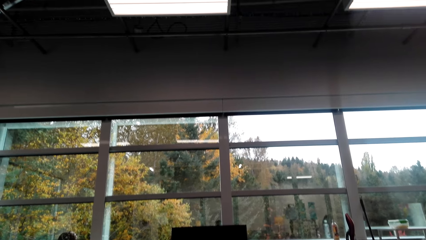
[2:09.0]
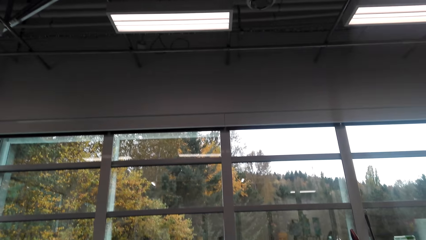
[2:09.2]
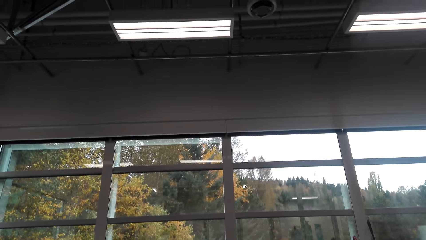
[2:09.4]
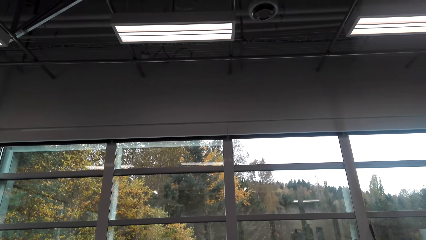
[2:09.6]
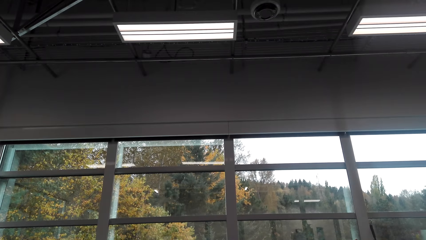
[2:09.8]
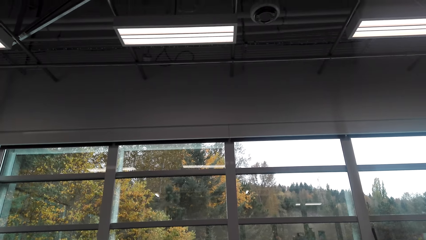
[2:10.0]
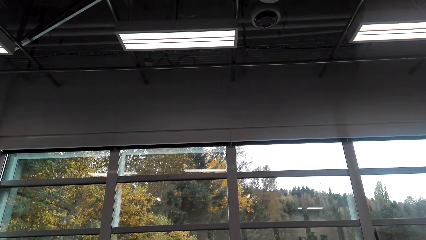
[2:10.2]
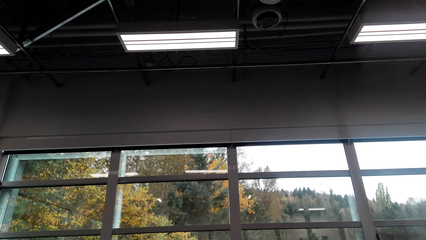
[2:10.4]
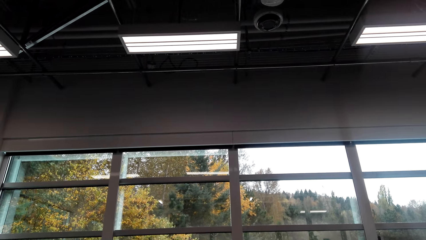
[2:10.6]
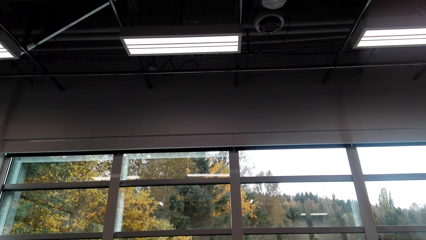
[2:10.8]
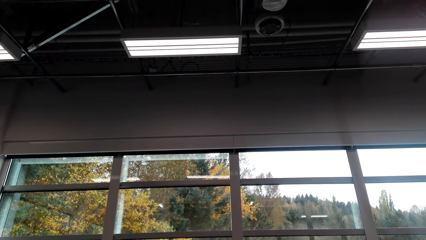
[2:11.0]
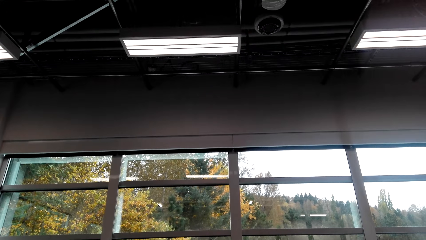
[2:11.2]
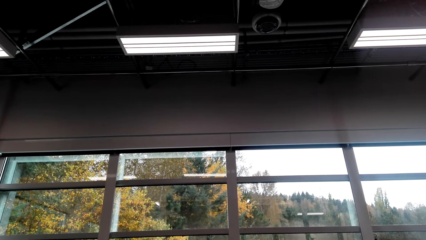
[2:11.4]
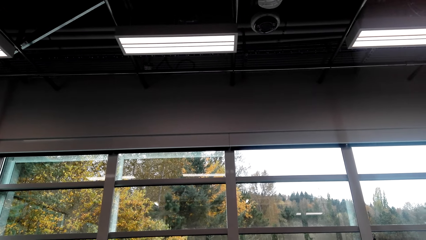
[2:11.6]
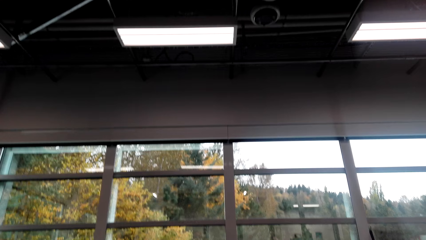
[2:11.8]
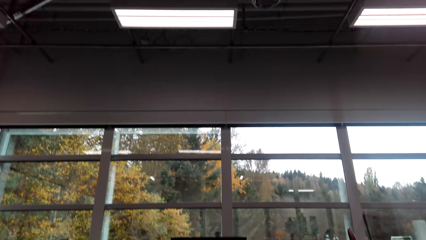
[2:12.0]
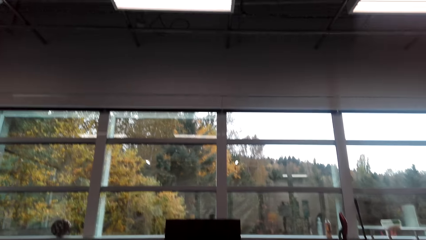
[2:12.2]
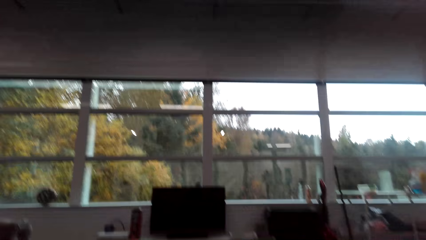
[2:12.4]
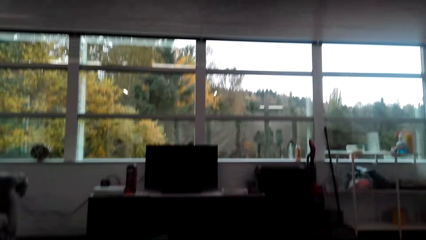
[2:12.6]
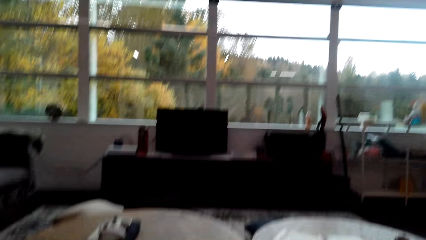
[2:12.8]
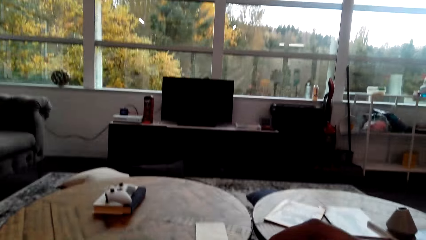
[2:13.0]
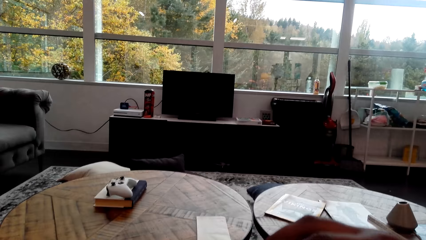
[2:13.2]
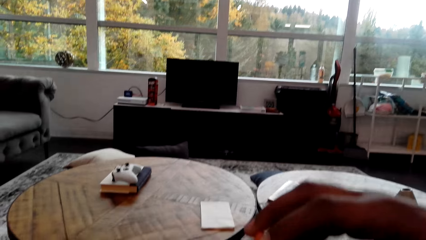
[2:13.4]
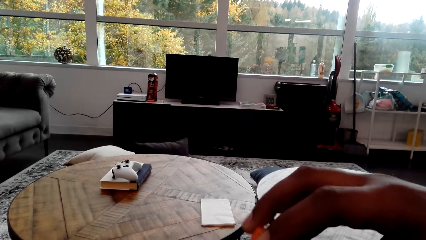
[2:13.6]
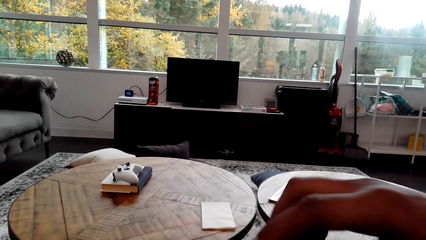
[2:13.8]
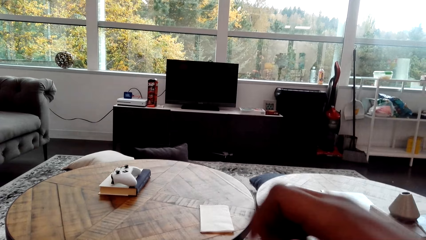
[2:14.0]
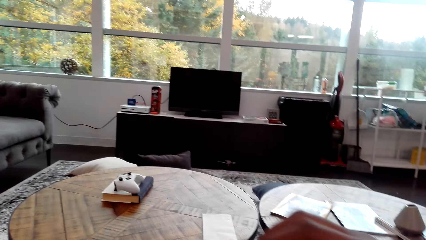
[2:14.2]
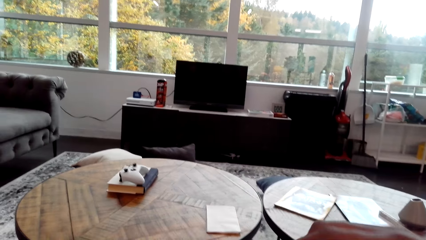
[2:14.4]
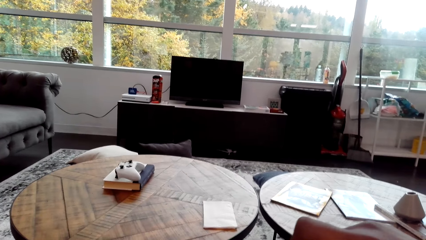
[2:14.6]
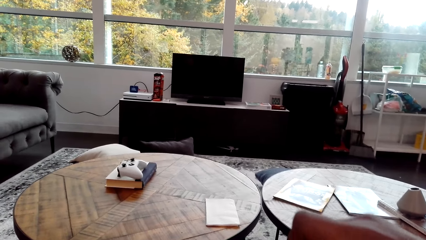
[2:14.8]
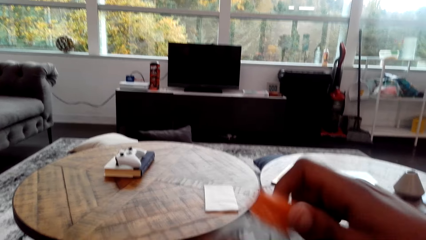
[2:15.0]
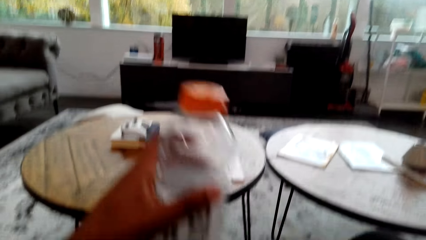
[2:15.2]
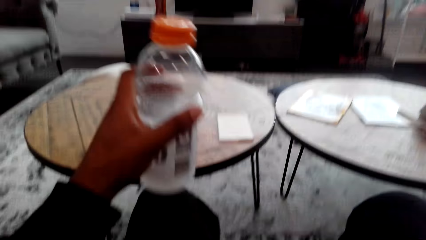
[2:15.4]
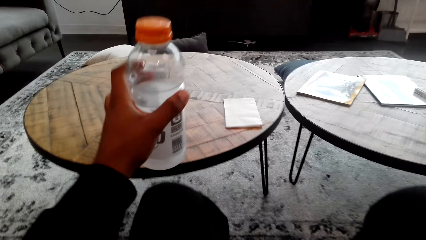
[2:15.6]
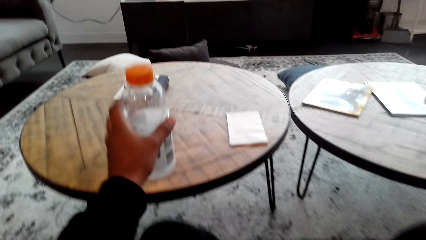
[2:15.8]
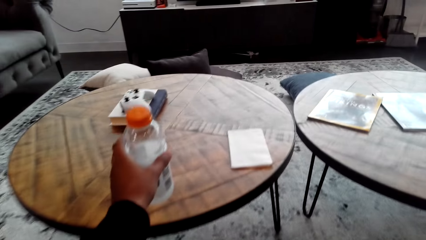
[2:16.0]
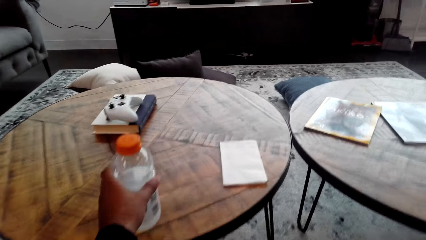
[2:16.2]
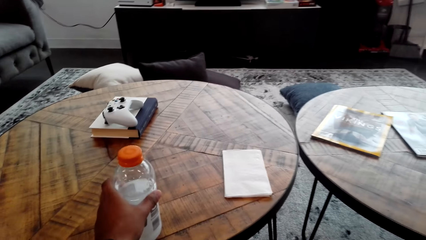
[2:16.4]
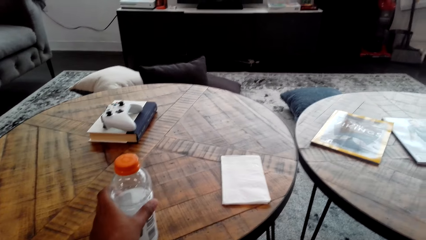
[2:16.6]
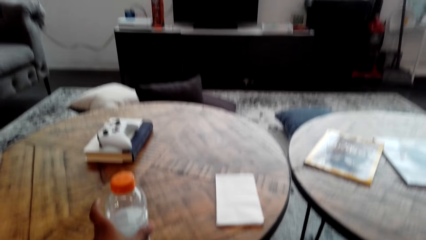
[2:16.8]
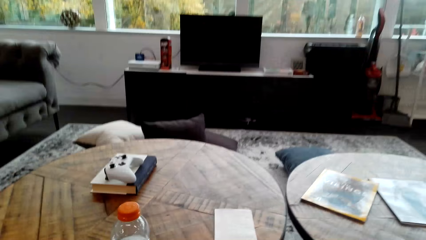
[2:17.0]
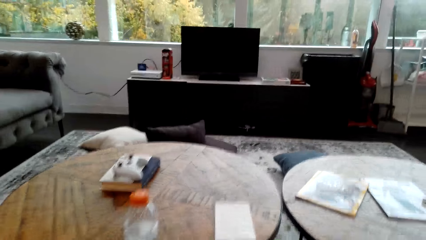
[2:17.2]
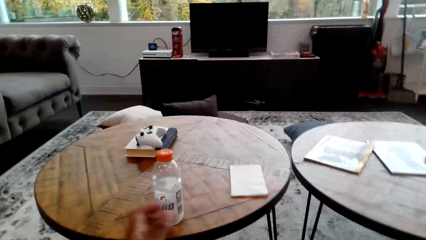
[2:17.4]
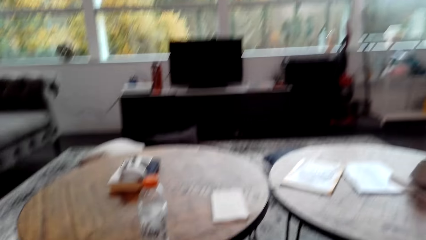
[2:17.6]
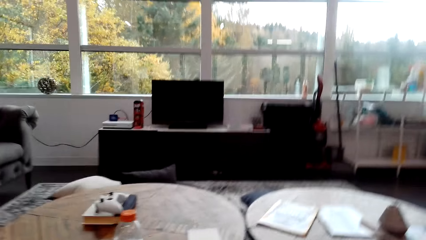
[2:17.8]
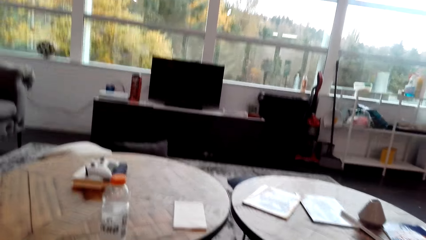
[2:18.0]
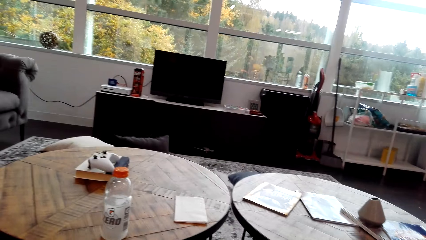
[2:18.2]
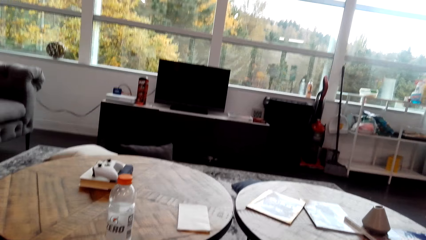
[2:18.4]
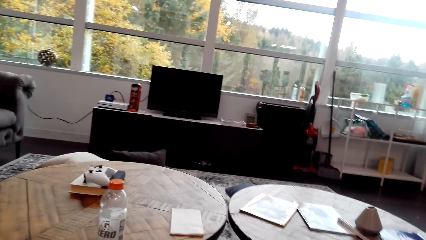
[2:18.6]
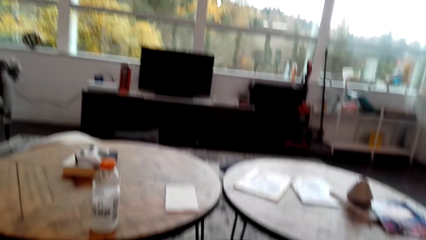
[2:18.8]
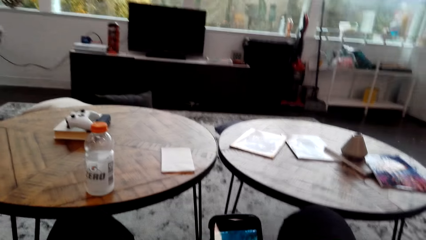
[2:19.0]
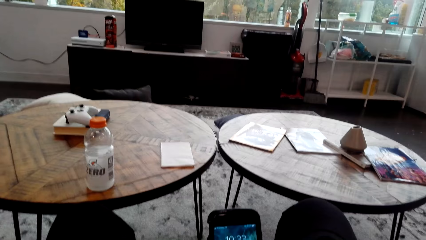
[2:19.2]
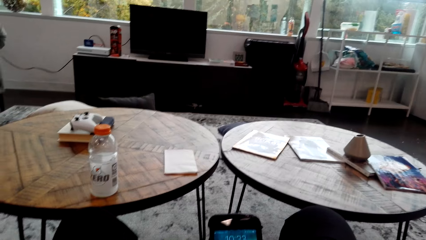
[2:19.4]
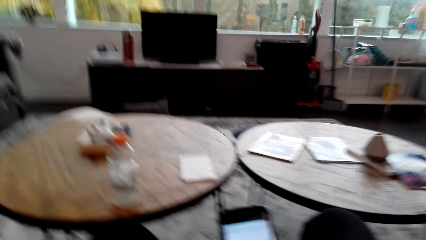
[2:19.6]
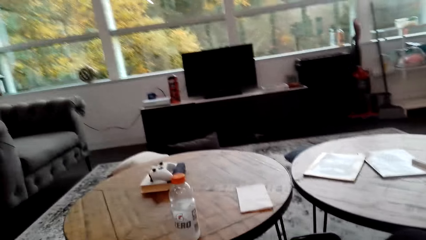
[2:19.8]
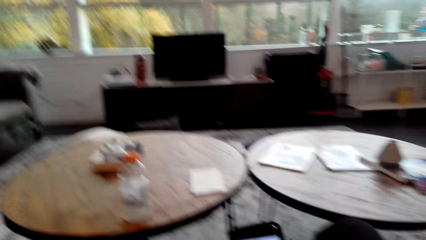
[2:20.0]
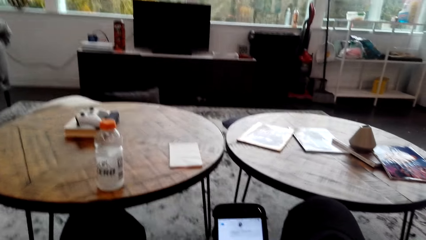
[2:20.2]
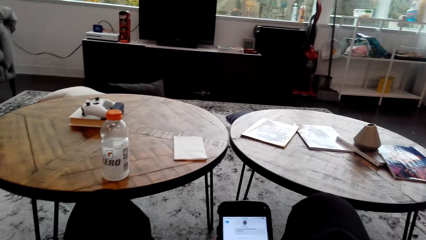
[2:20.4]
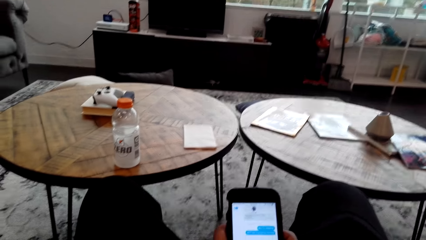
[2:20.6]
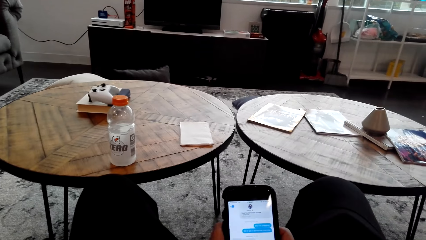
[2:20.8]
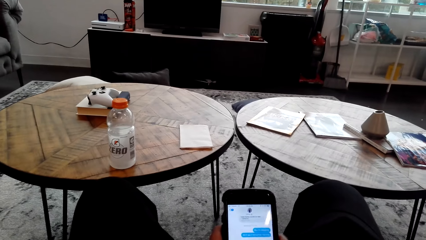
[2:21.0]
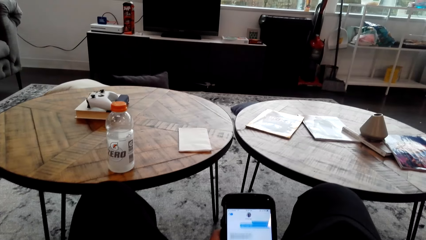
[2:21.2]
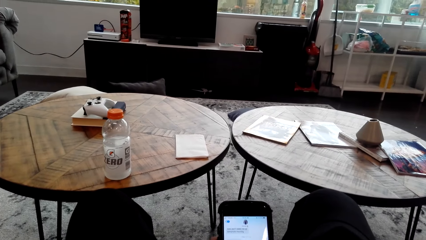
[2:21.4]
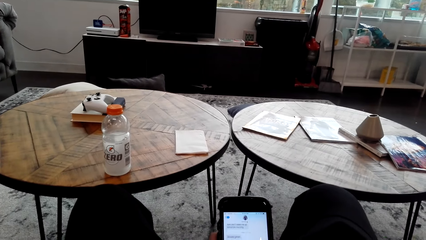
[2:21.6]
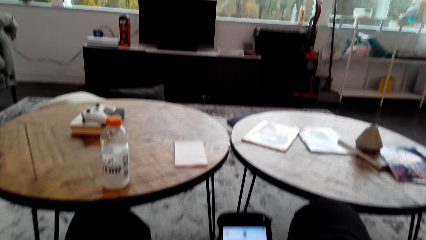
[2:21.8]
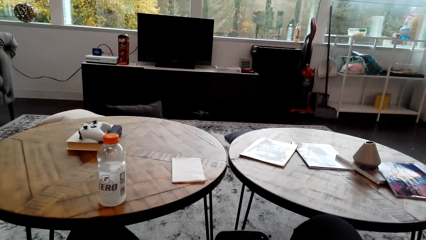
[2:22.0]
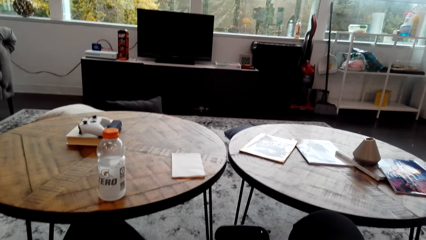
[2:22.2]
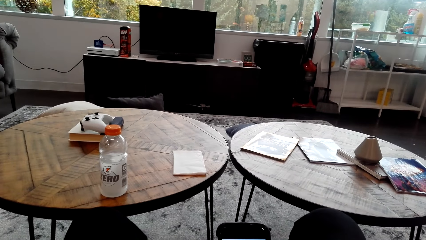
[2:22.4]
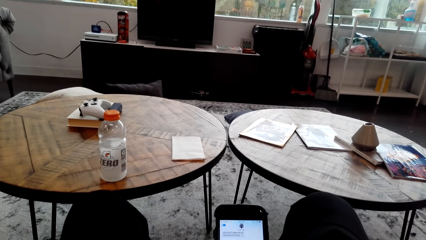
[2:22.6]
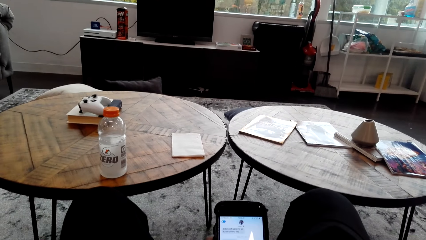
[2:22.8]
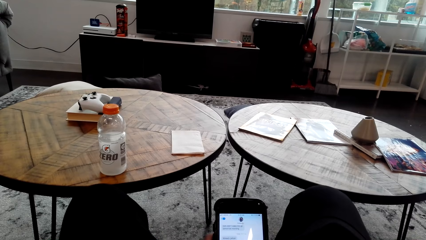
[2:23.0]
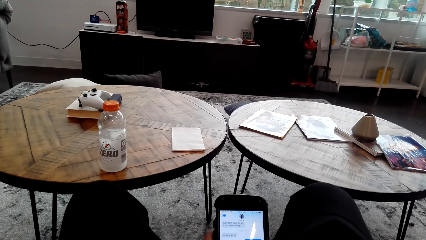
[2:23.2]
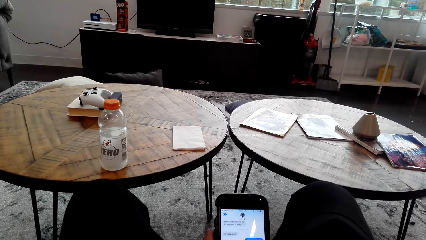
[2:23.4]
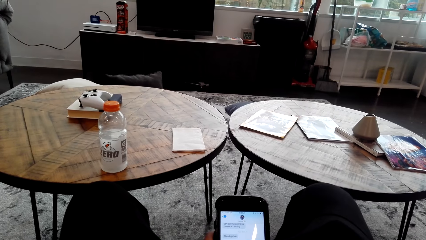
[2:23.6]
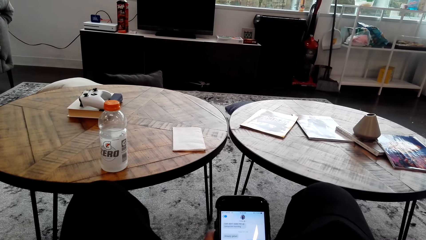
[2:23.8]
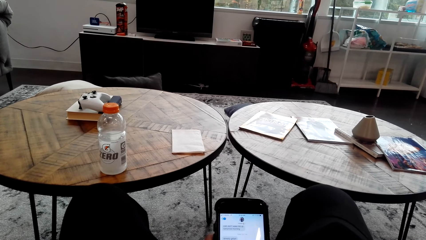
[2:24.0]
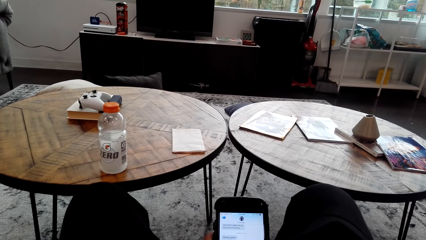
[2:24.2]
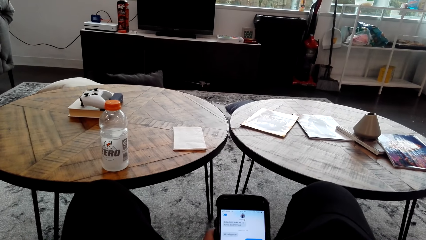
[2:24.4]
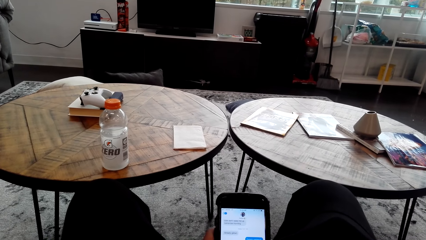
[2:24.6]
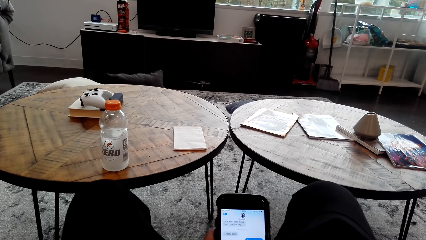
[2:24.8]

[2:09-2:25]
The camera wearer closes the bottle. They put the bottle on the table. They operate the cell phone.
